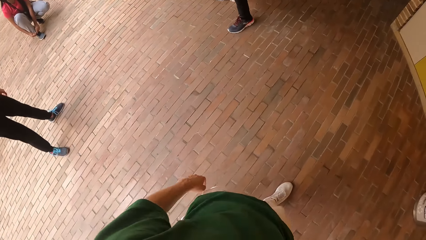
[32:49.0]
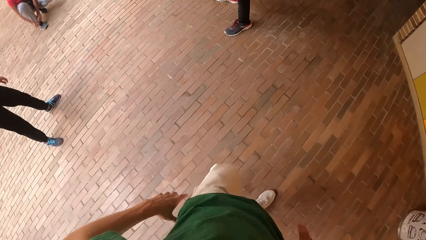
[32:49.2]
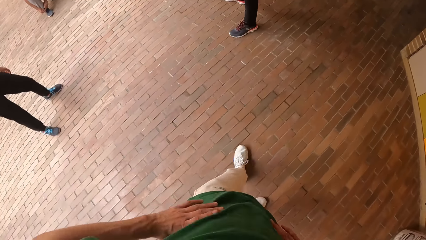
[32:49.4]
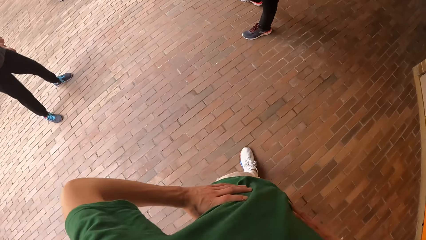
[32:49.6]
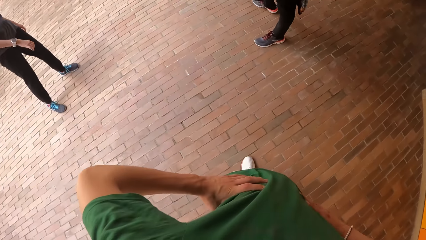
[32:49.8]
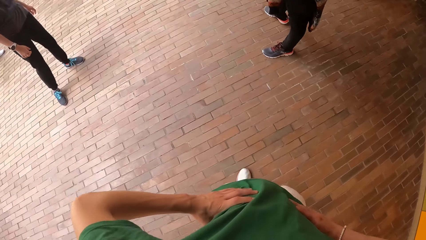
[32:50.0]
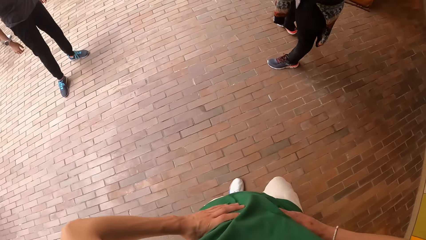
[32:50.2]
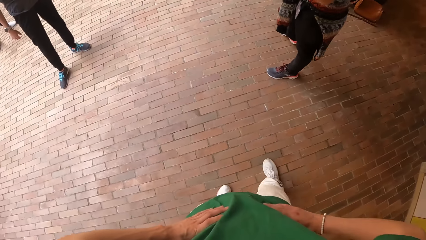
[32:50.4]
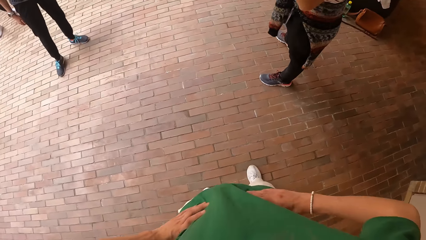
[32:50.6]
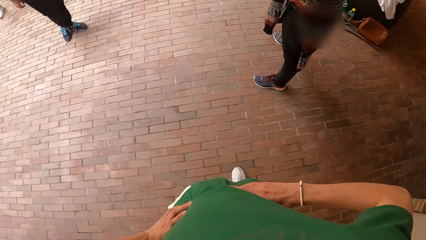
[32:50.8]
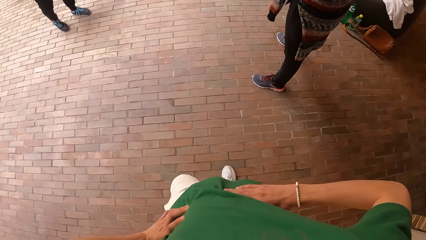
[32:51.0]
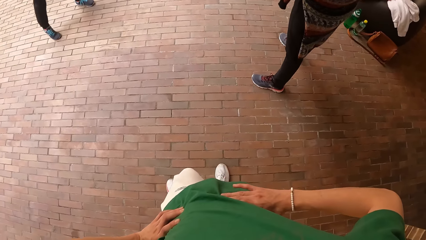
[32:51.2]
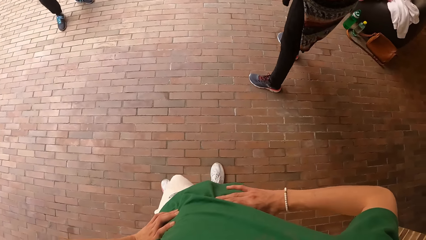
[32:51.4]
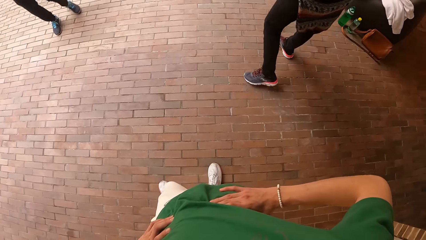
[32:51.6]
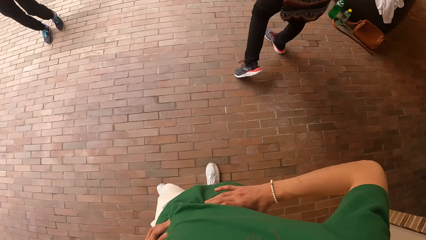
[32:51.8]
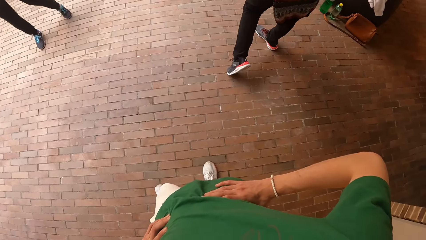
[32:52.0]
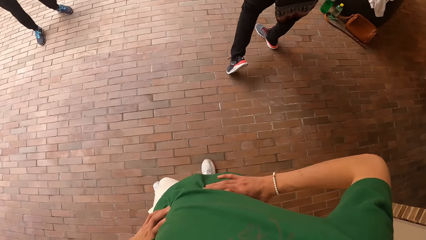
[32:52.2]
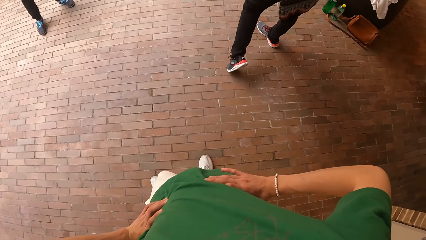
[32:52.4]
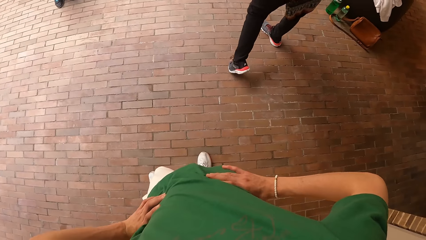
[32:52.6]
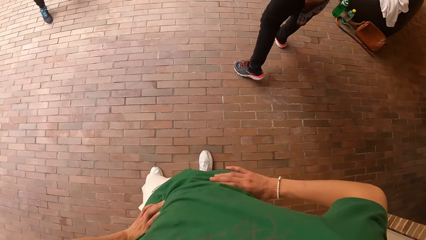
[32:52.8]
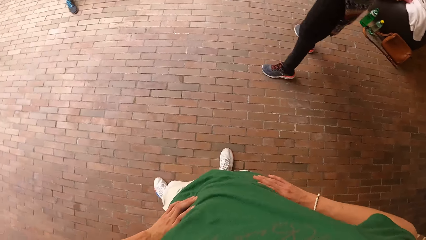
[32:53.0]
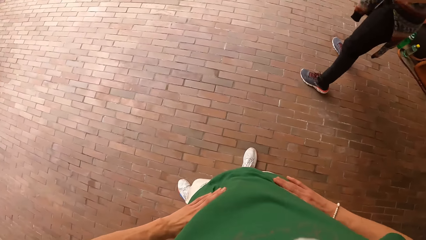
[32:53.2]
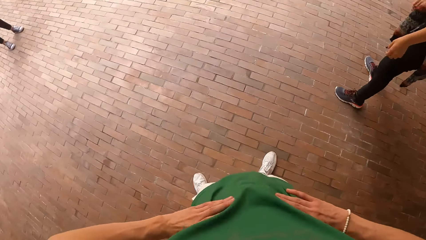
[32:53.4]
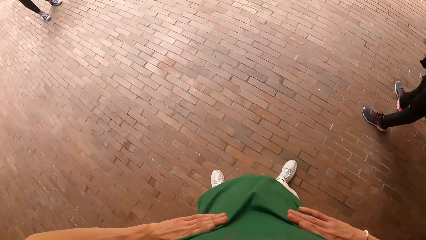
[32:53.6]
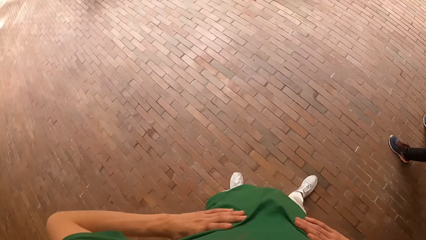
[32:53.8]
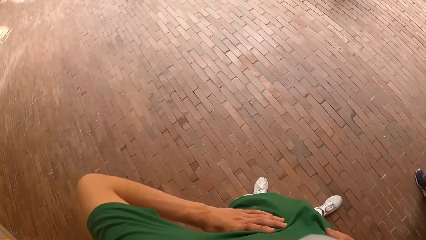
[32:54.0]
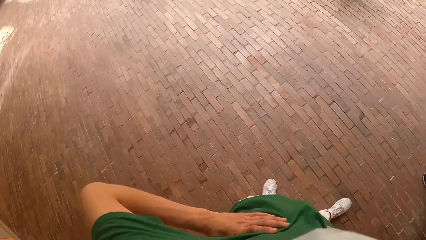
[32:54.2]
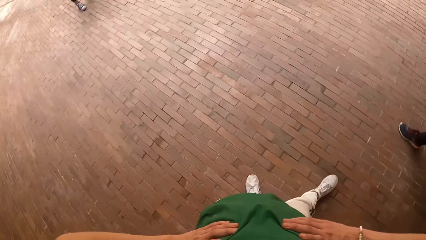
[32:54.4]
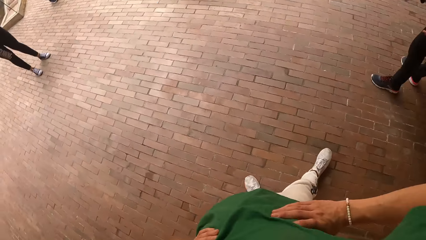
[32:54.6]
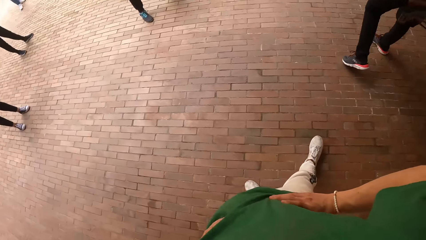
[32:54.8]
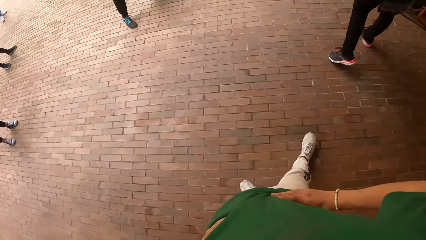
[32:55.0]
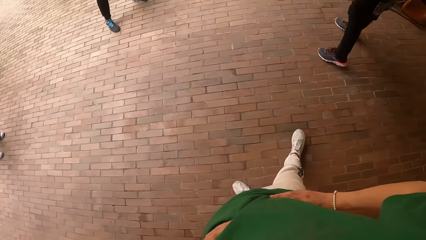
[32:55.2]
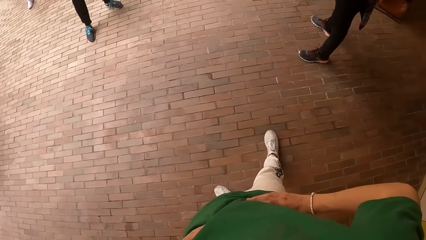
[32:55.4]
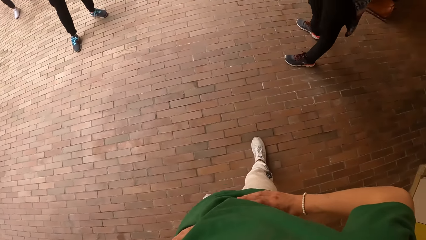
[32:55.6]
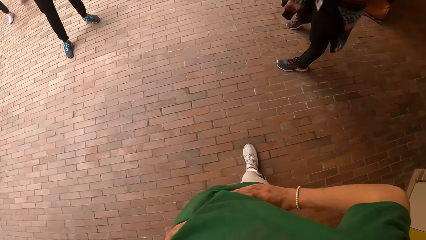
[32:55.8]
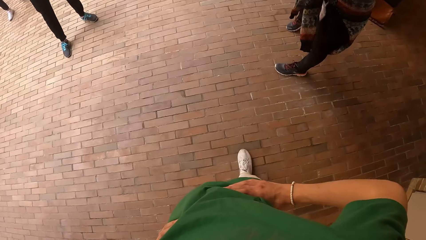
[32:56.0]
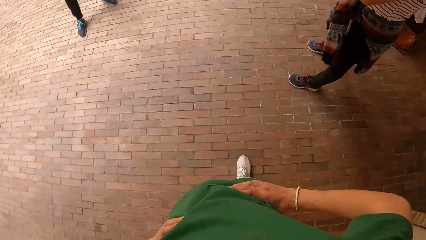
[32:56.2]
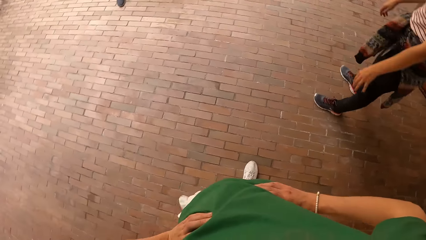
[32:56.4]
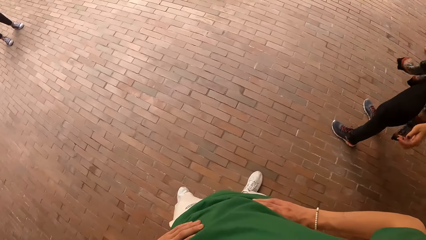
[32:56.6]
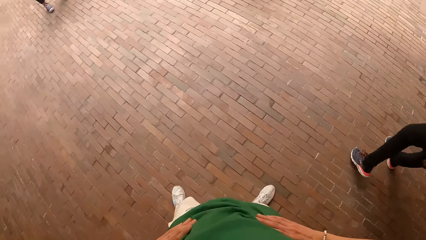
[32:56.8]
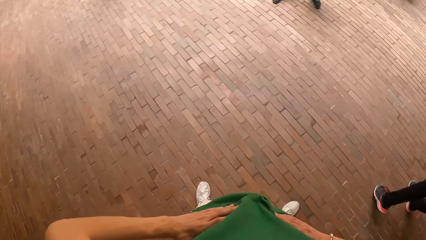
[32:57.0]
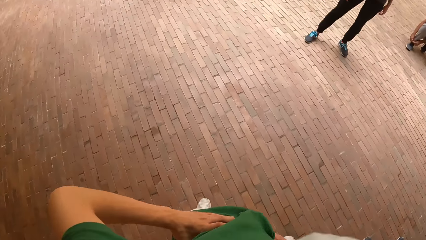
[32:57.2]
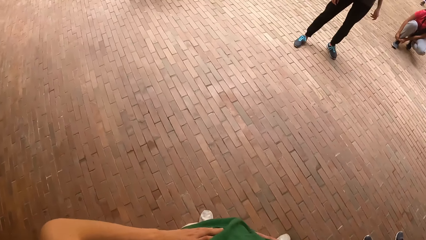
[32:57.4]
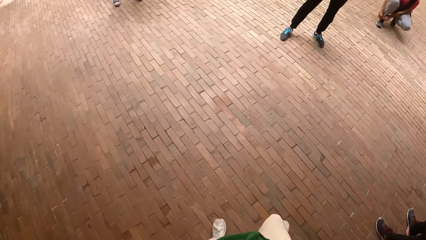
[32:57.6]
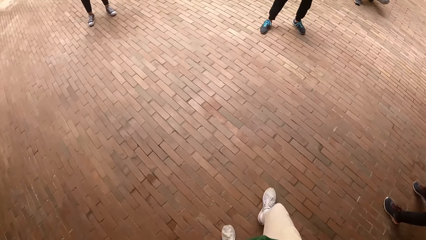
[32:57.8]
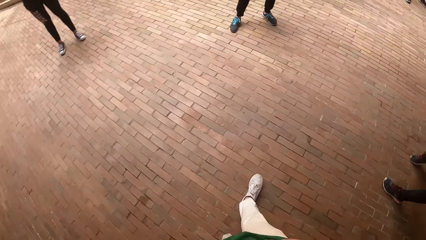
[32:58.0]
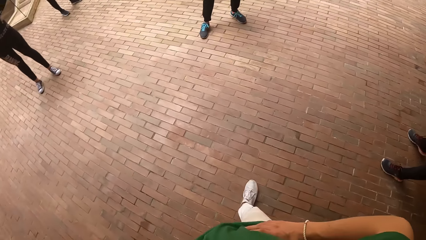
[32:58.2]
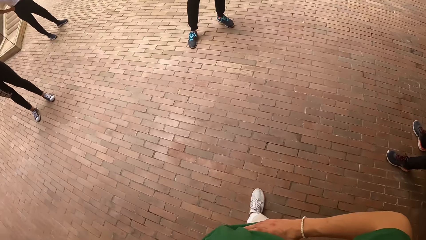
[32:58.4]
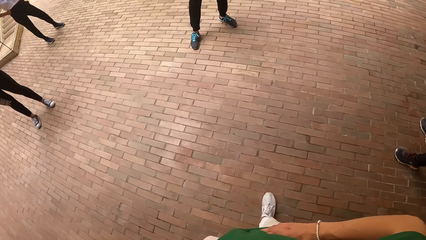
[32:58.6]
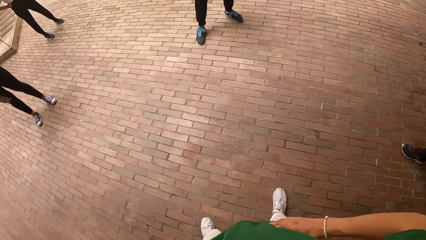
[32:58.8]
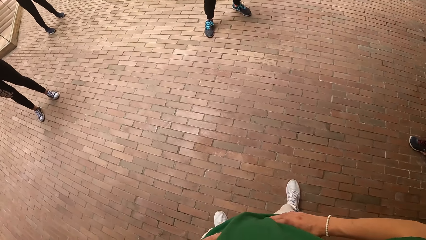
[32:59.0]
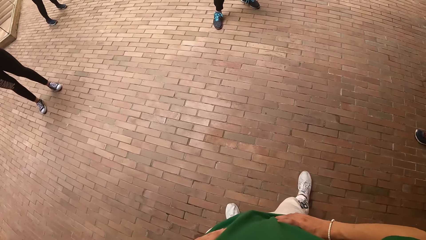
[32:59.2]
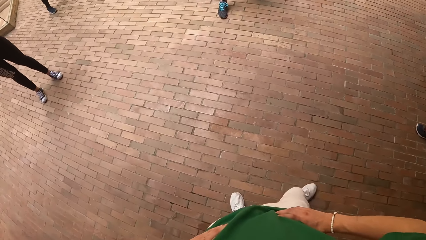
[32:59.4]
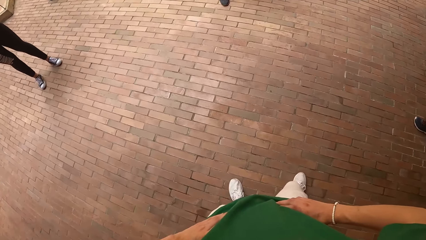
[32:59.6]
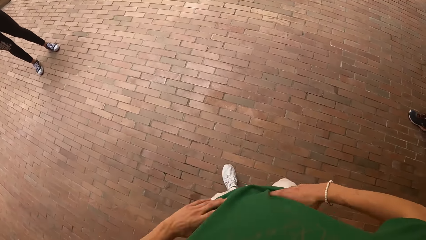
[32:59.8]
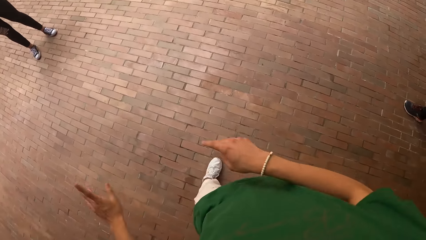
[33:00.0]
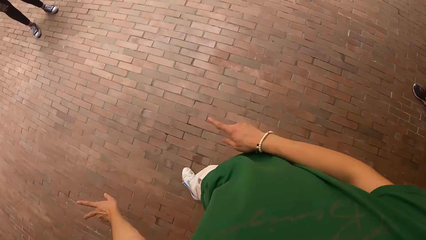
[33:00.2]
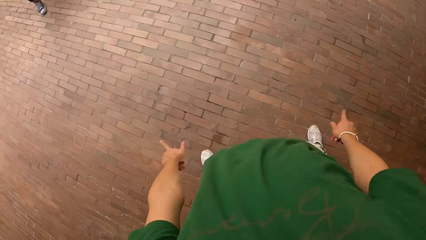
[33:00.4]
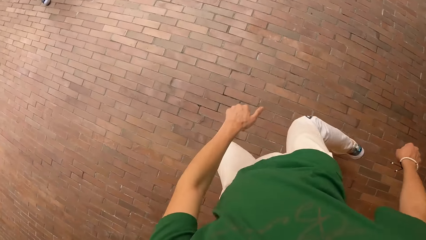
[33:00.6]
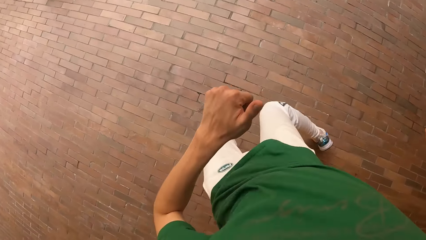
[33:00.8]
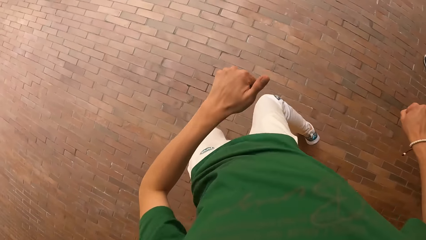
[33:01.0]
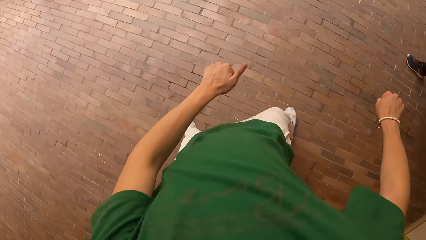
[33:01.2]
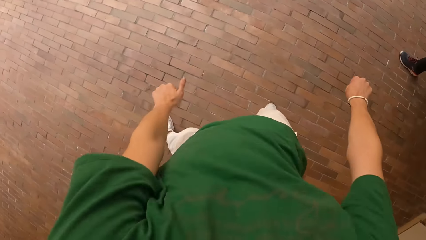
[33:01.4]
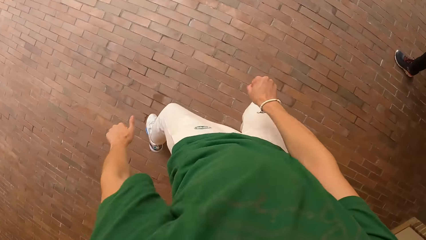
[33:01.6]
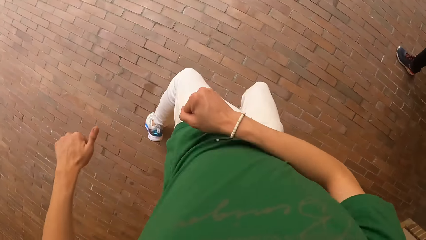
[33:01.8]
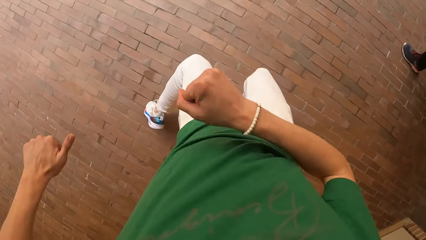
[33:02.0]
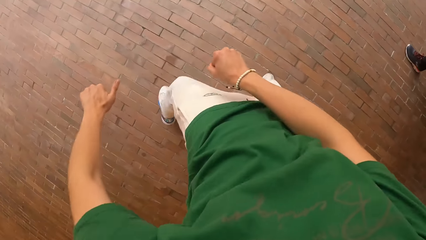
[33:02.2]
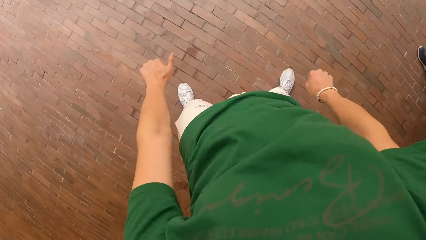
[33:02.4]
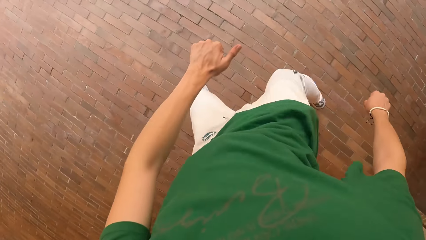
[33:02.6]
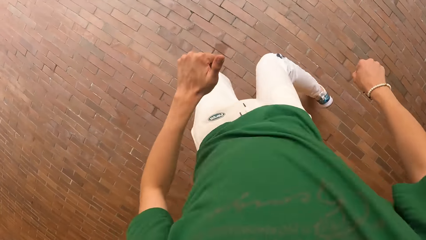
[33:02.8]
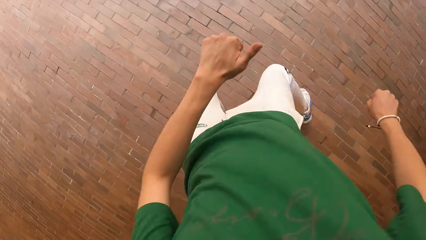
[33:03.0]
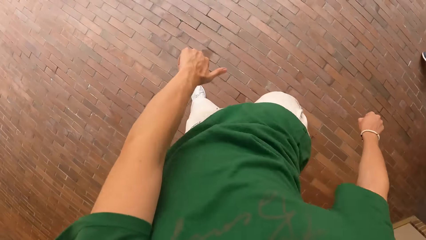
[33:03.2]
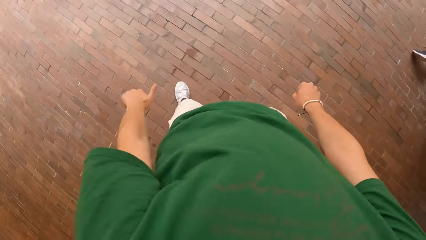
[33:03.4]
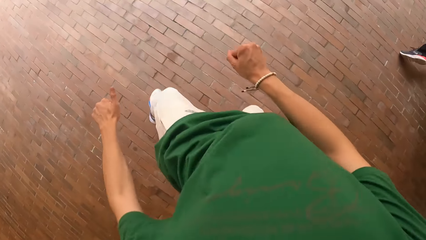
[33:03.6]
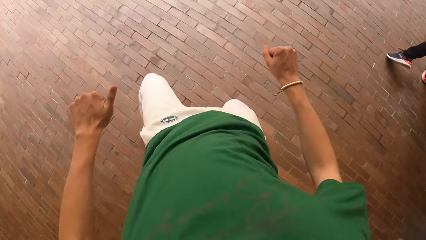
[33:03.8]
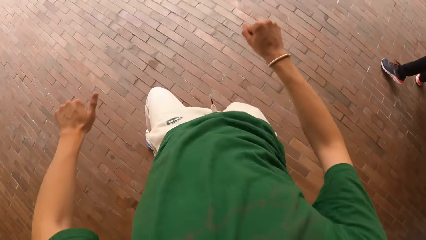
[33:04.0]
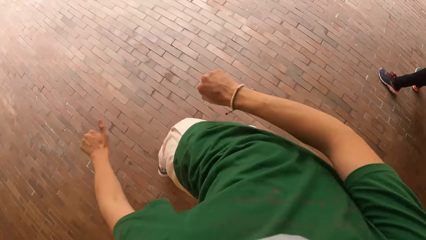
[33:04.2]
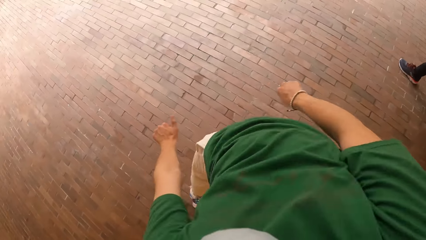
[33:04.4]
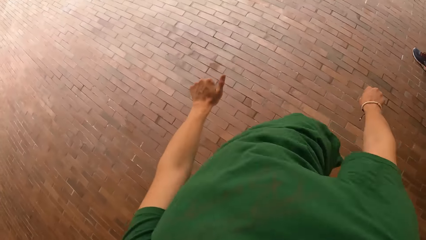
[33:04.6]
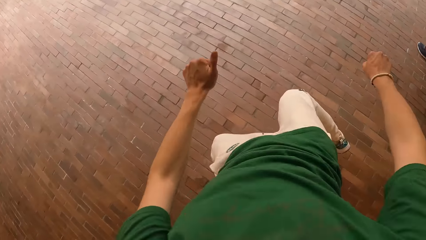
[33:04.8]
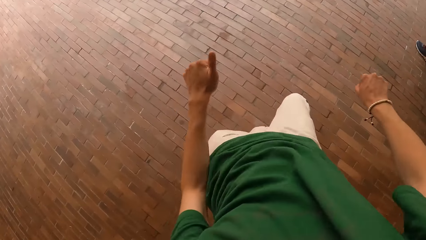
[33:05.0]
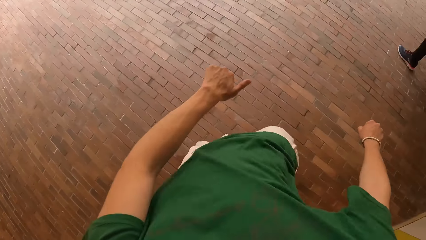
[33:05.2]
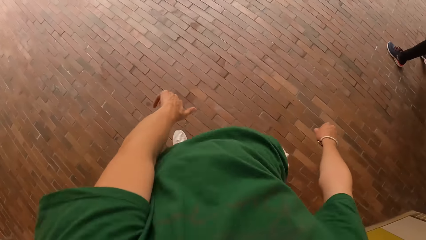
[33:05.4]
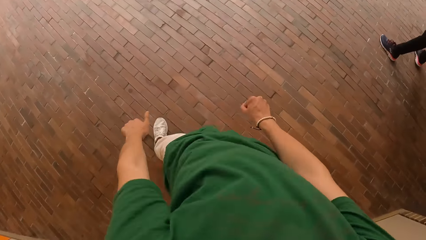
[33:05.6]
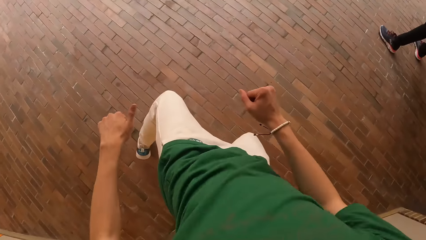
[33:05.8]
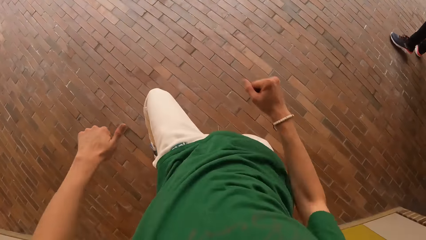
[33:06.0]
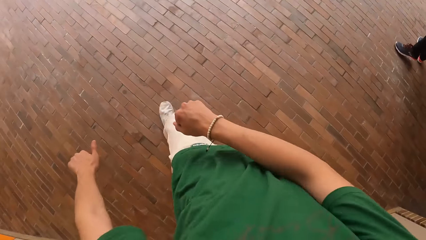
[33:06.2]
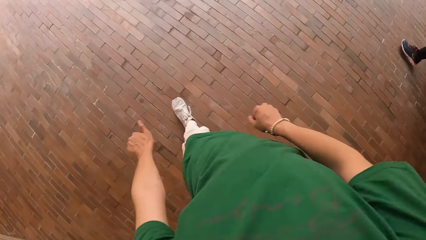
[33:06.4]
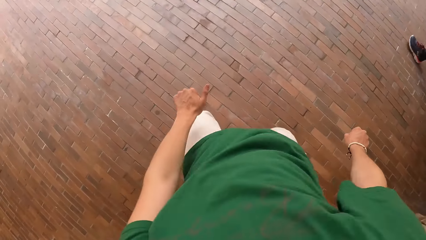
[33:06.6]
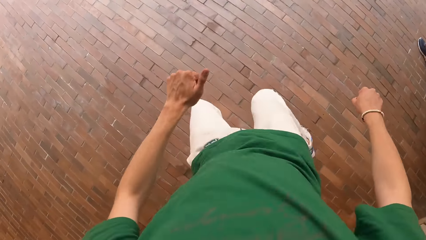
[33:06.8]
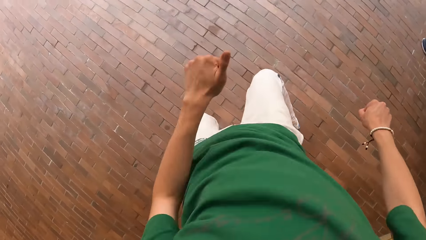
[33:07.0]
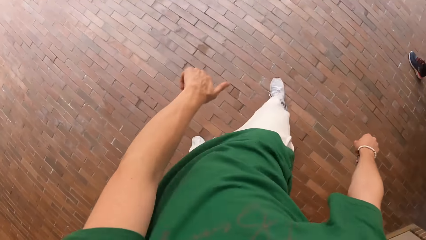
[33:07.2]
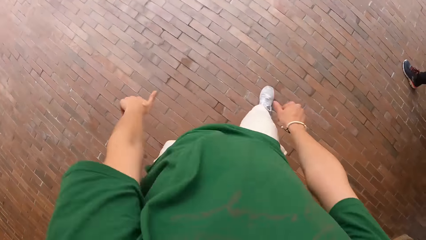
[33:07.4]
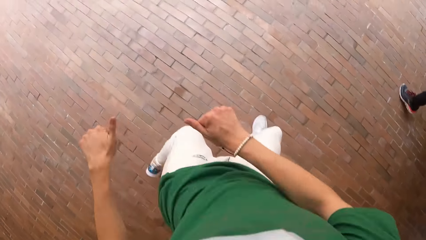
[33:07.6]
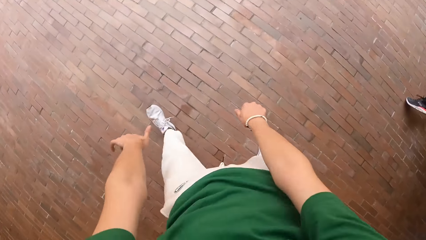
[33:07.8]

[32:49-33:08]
The camera wearer walks. He holds his waist with both hands. A woman moves her legs. The camera wearer looks around. He dances. He swings both hands.
